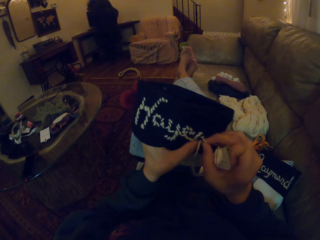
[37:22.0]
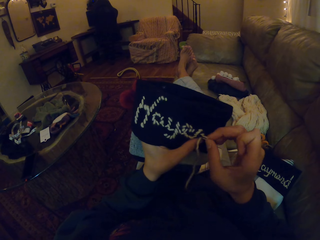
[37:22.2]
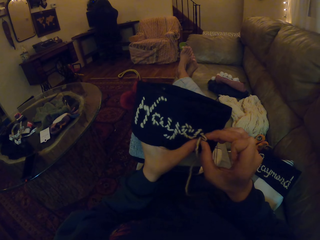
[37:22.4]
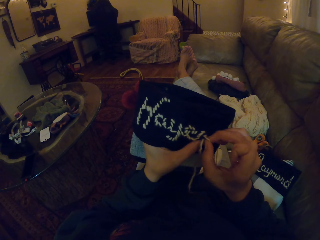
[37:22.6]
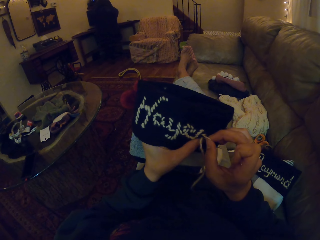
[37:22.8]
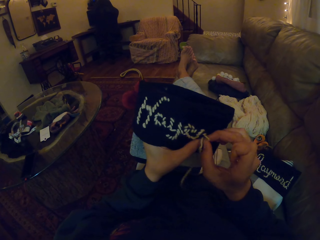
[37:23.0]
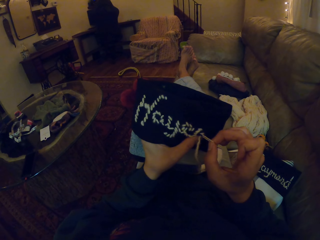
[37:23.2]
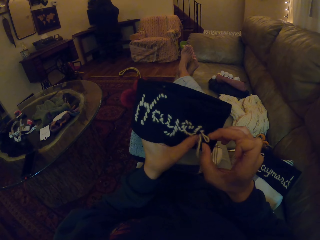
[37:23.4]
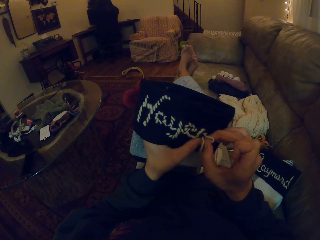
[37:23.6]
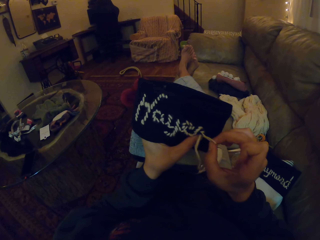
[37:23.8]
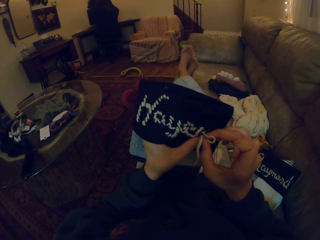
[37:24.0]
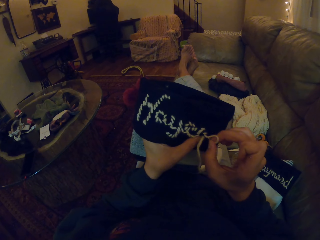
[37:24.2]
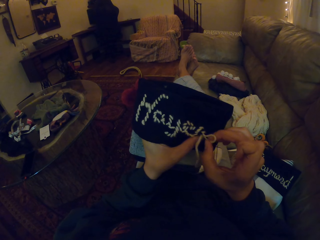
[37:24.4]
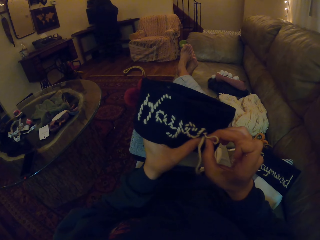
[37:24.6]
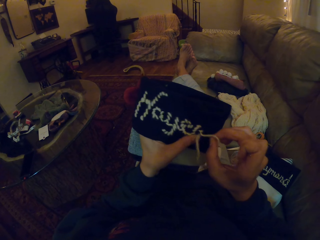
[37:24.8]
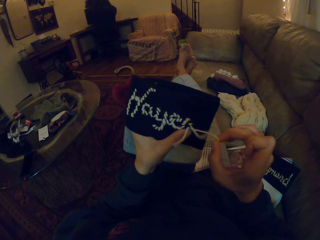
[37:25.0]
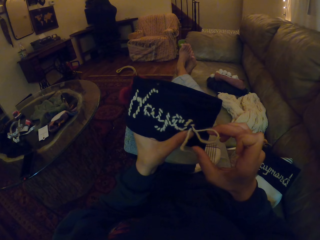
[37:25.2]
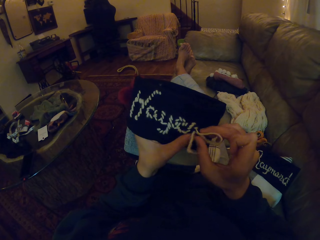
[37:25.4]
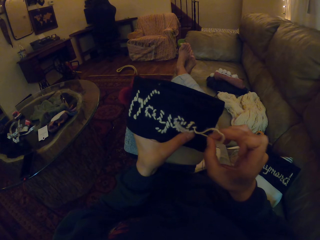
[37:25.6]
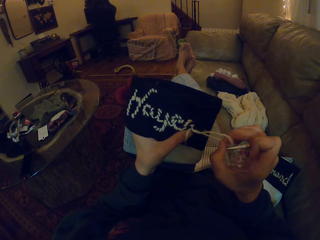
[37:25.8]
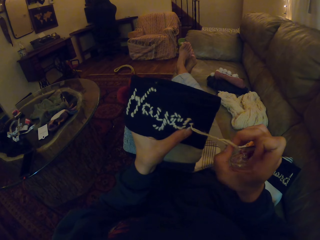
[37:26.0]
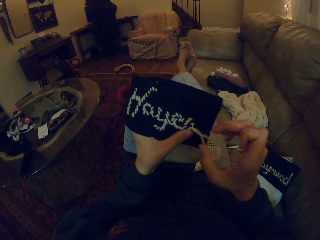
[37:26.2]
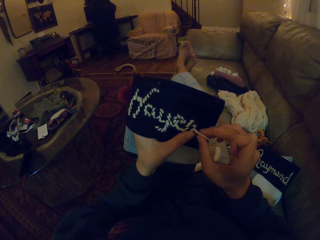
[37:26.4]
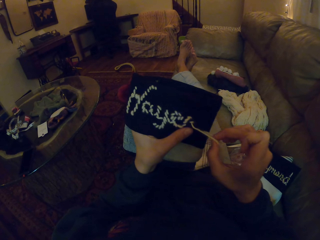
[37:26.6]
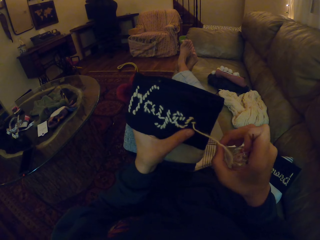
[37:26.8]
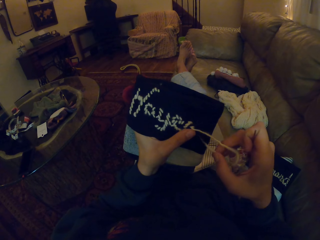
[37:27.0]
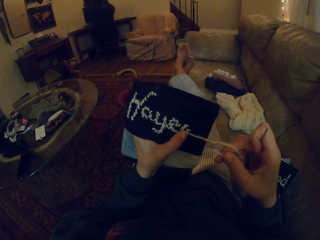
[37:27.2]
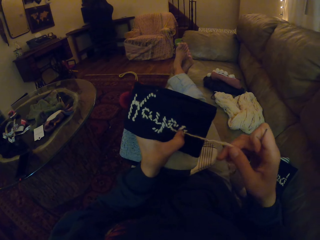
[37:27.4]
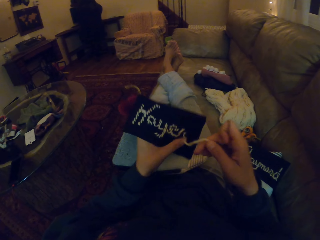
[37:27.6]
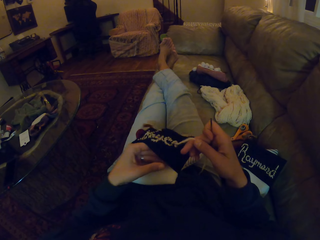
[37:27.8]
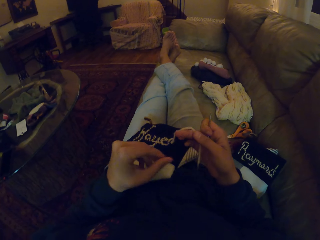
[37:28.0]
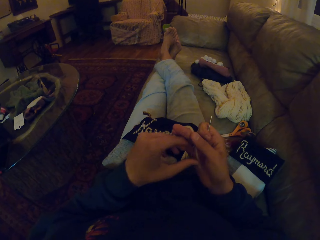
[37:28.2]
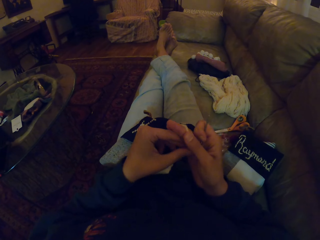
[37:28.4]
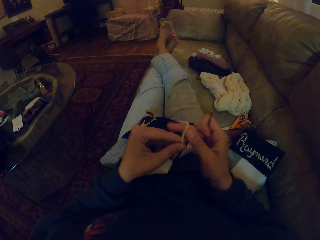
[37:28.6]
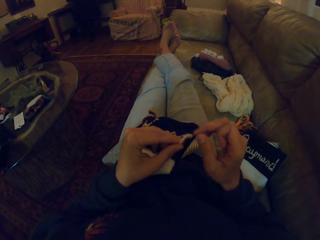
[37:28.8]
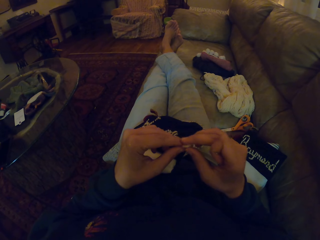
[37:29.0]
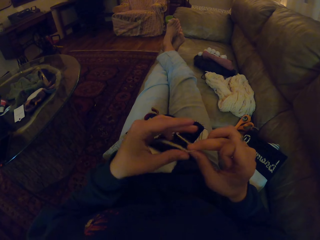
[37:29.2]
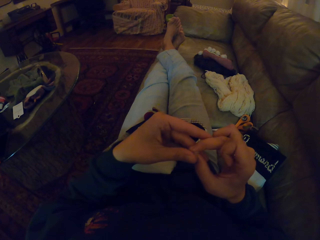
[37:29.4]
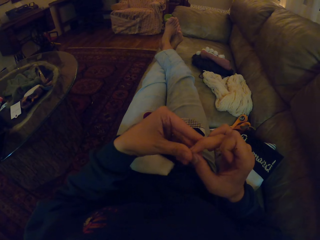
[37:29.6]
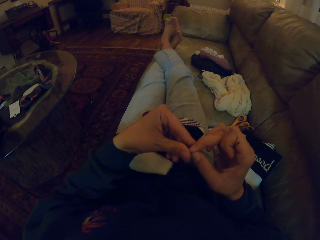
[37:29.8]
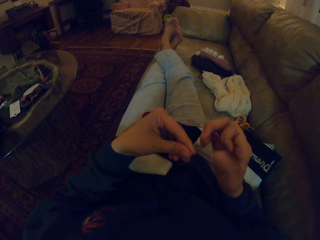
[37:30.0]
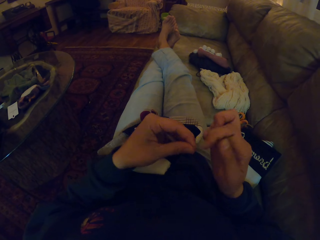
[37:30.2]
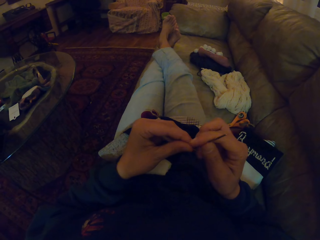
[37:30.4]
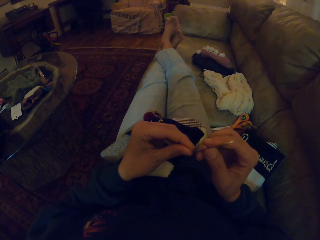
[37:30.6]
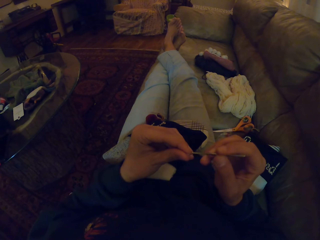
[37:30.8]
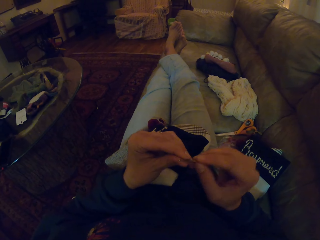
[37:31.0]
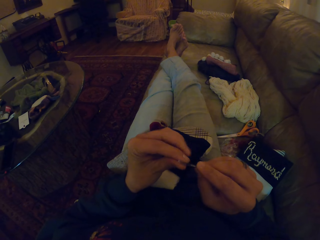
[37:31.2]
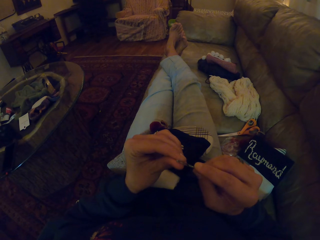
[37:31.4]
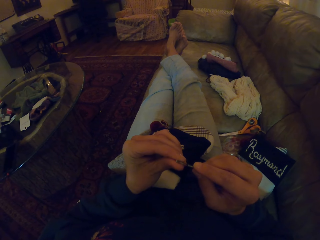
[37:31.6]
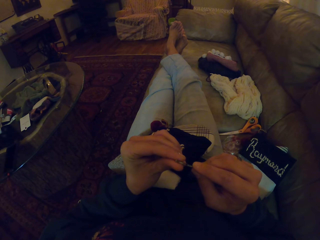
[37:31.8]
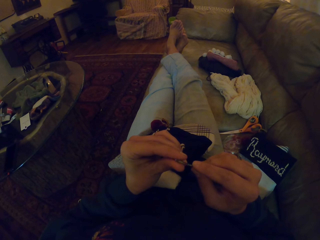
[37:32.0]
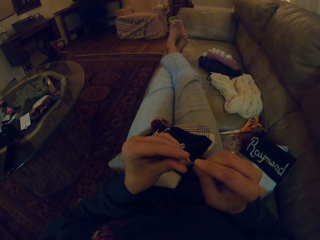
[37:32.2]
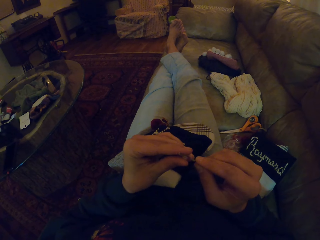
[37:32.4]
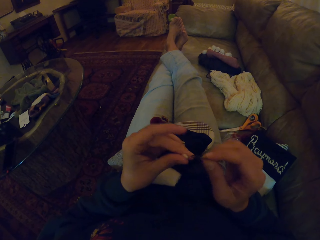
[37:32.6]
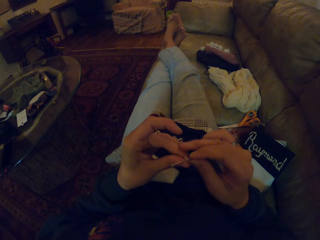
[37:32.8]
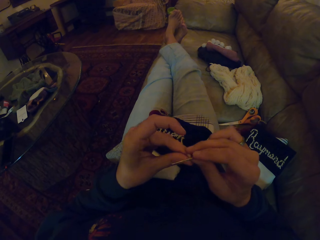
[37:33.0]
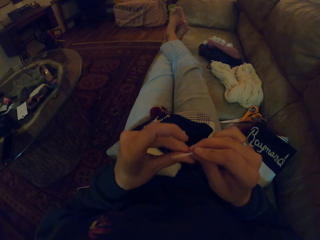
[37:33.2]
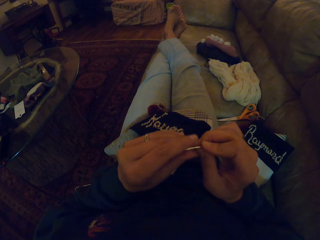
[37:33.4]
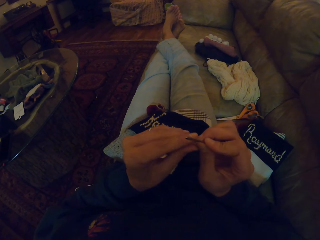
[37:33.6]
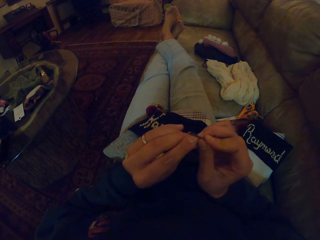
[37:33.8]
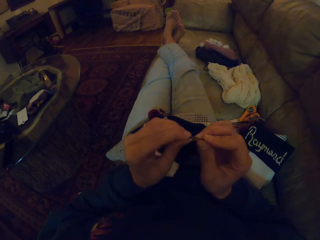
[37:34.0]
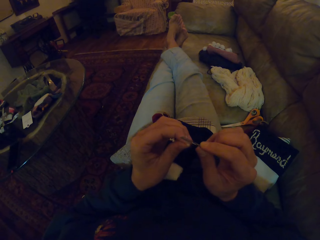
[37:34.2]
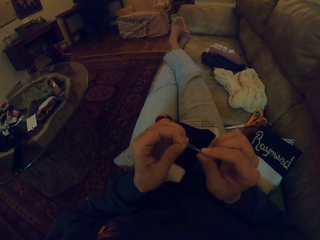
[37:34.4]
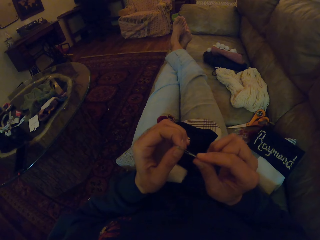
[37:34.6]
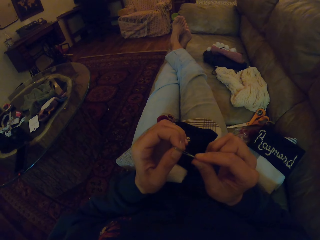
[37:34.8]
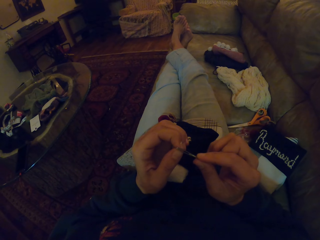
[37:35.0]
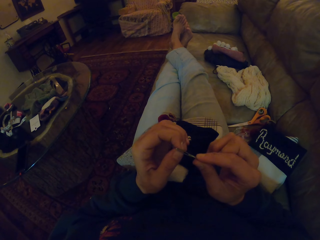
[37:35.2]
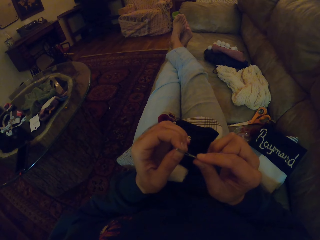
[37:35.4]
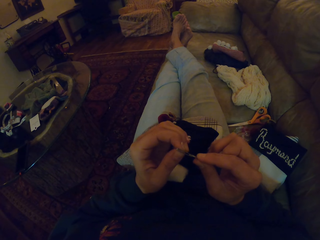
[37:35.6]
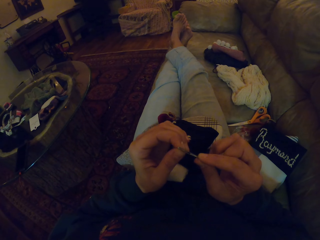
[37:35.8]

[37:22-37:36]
The camera wearer pulls a thread from the fabric. They put the thread in the needle.

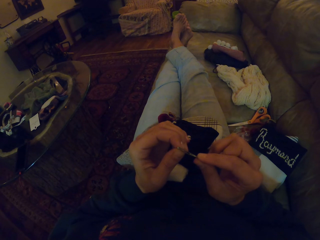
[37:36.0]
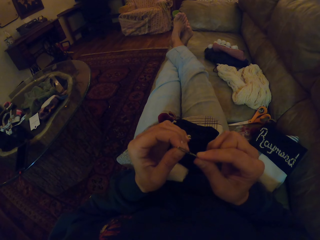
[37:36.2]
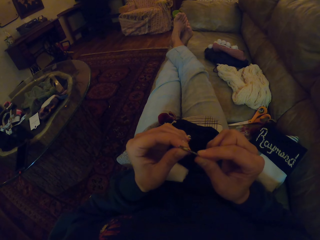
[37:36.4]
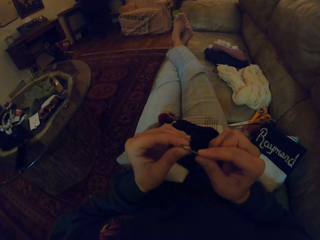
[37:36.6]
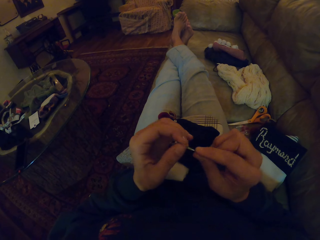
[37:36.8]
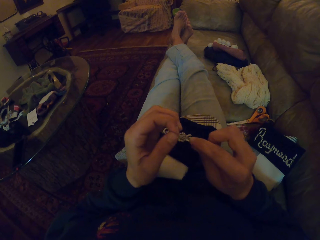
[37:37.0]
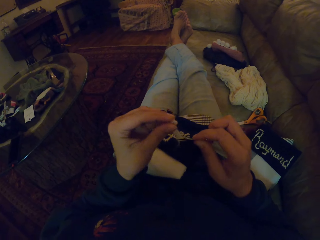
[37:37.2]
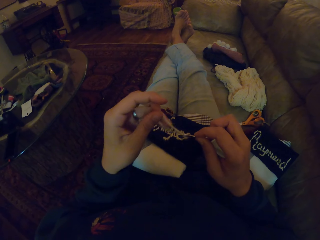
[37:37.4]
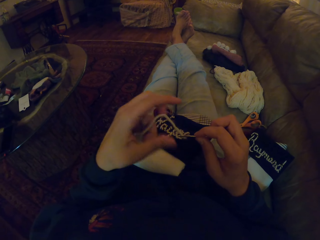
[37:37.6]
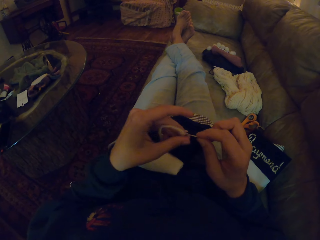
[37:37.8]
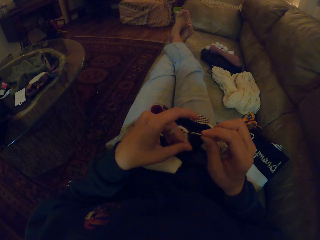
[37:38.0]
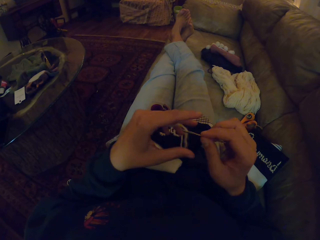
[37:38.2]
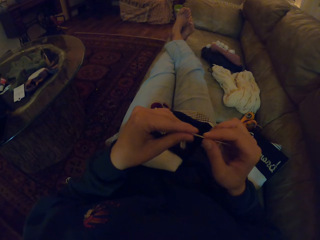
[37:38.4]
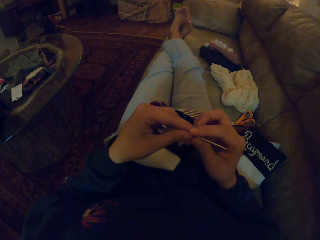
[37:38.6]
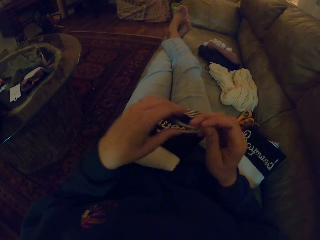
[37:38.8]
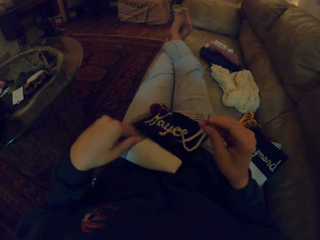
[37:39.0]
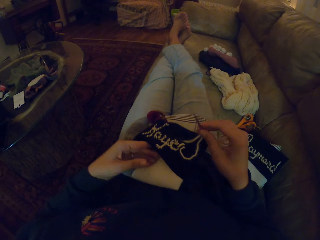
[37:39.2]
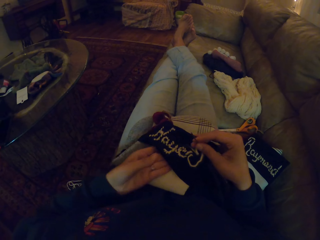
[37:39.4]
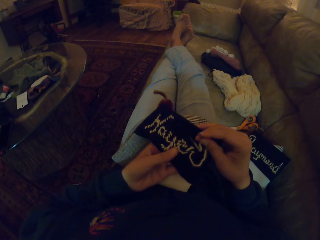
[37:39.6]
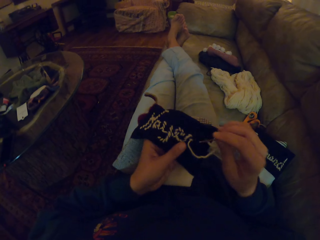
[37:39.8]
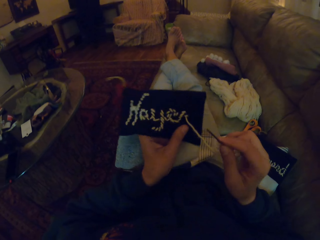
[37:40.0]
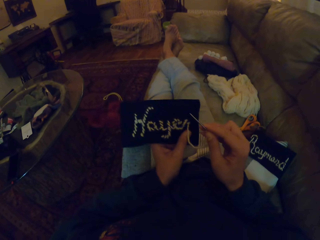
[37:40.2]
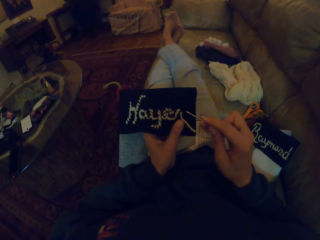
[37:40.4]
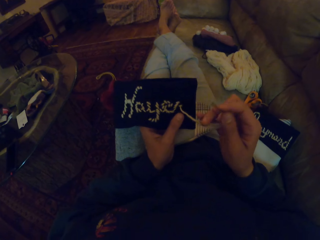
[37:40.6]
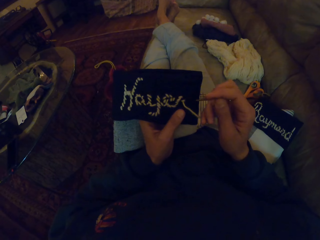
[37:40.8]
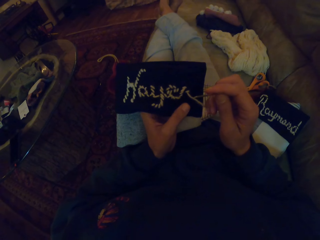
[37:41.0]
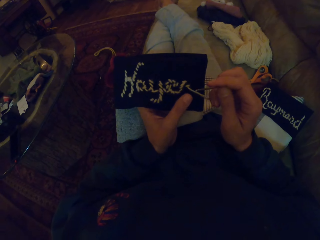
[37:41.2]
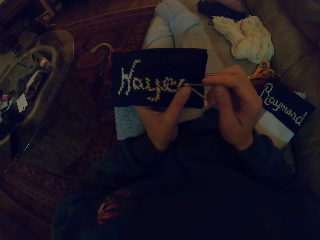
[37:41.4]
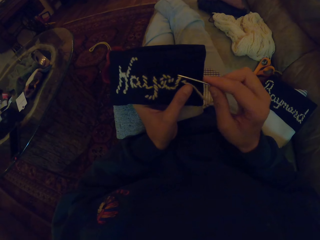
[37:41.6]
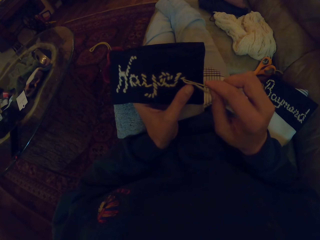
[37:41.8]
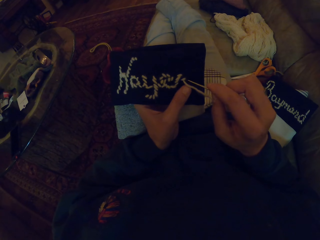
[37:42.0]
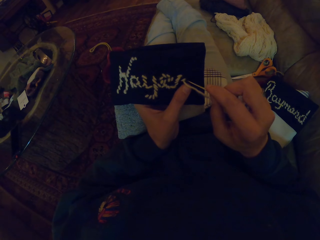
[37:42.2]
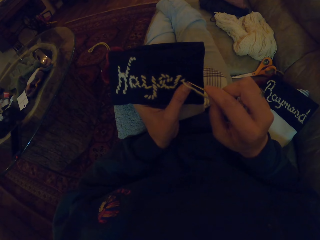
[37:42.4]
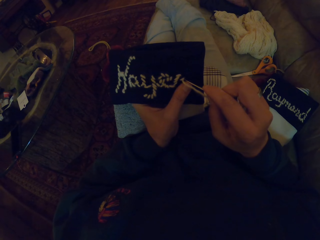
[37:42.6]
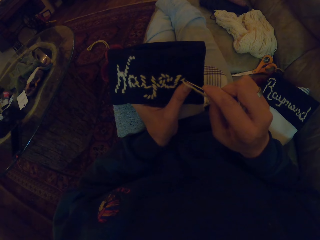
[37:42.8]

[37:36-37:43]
The camera wearer picks up the fabric. They knit the fabric.
